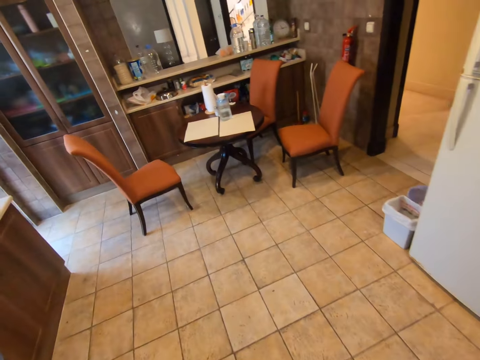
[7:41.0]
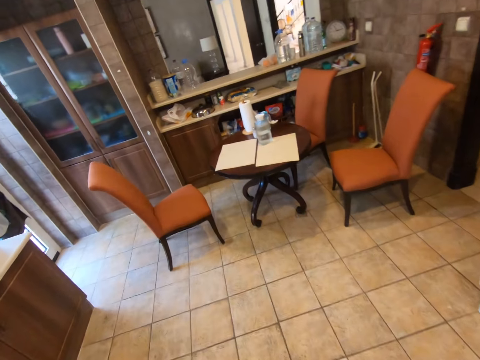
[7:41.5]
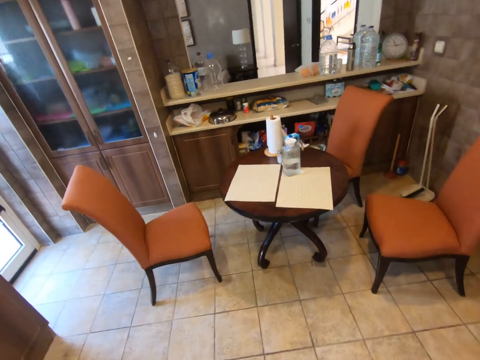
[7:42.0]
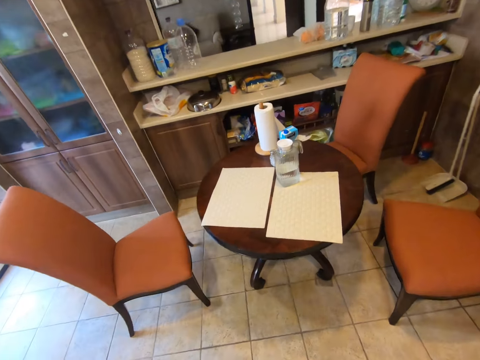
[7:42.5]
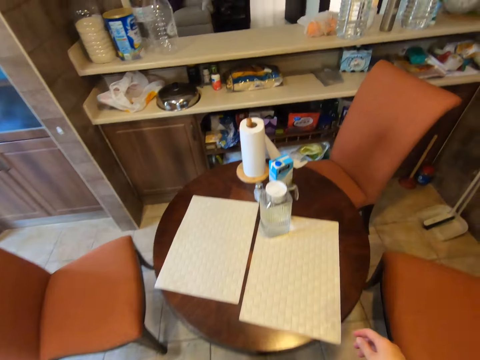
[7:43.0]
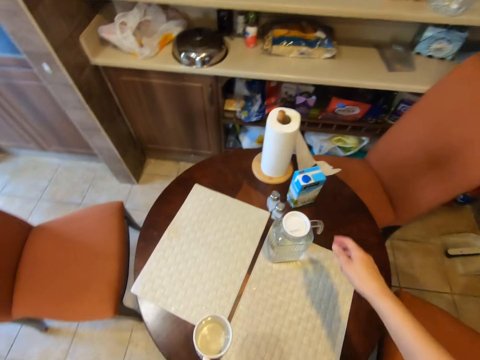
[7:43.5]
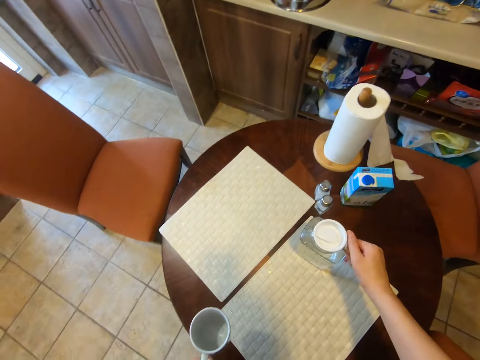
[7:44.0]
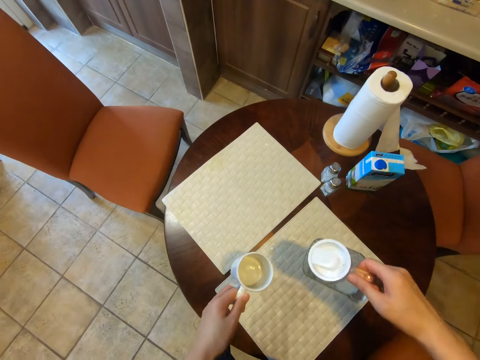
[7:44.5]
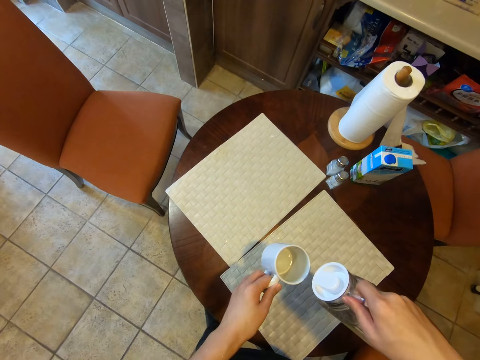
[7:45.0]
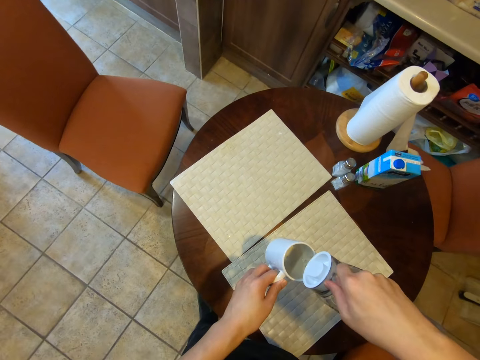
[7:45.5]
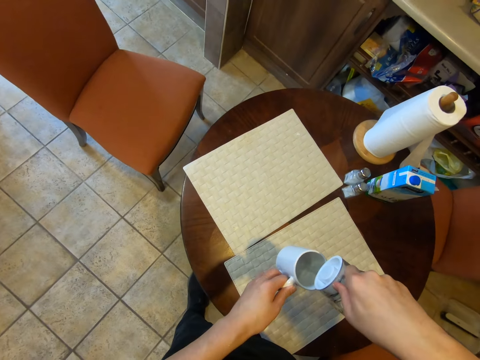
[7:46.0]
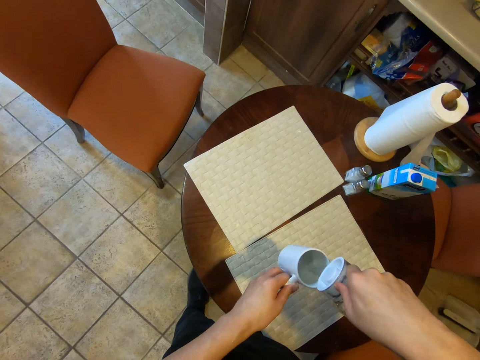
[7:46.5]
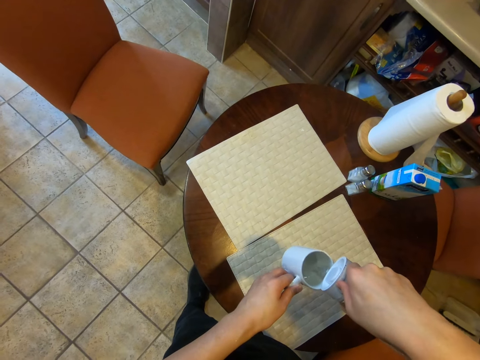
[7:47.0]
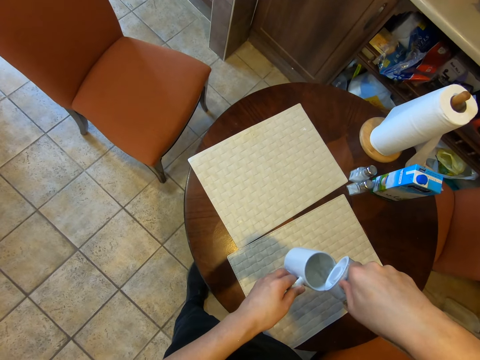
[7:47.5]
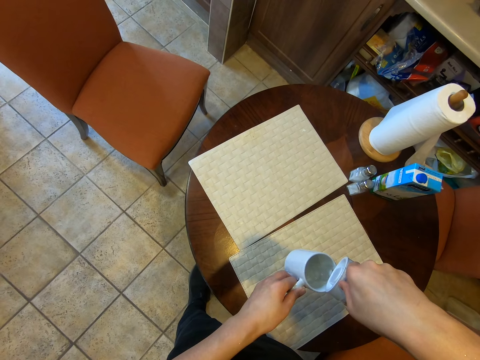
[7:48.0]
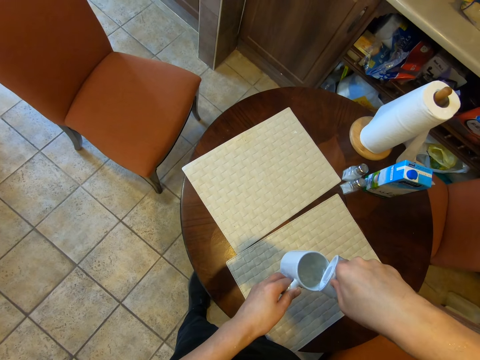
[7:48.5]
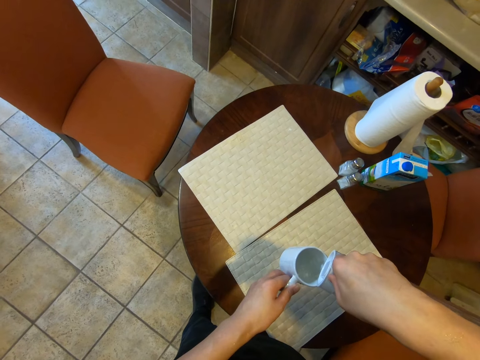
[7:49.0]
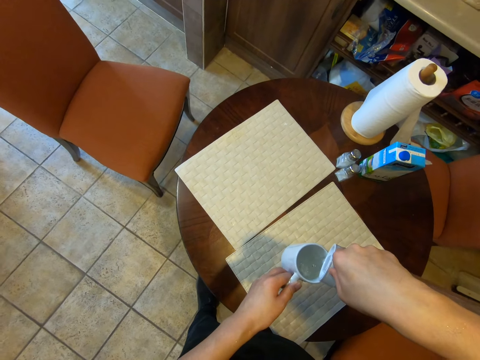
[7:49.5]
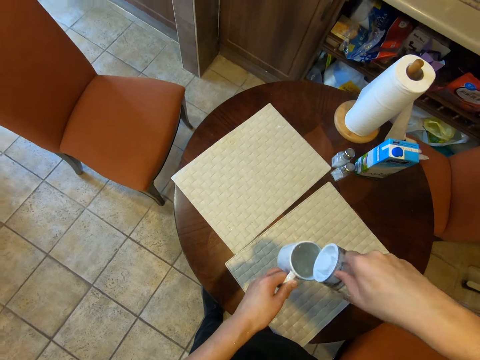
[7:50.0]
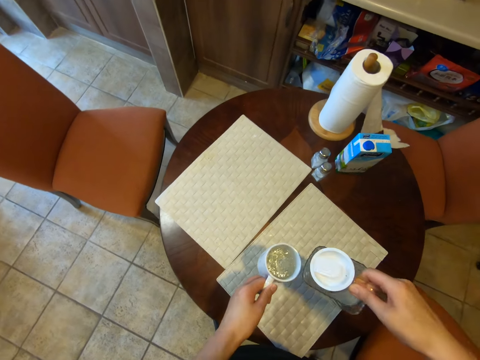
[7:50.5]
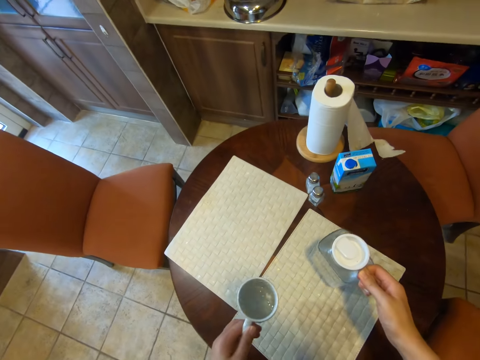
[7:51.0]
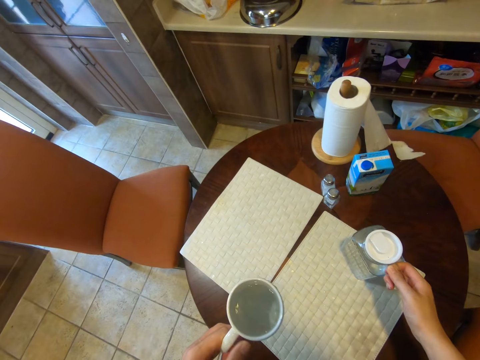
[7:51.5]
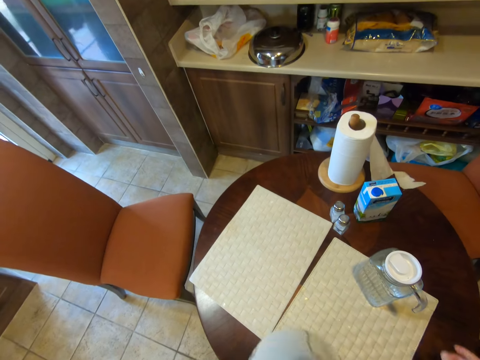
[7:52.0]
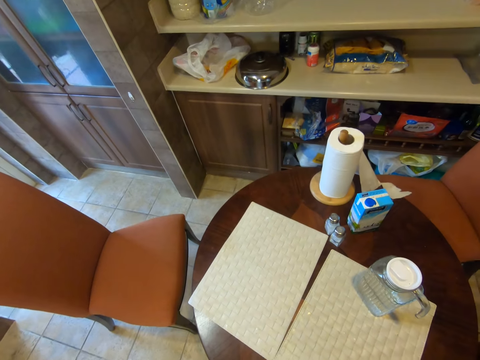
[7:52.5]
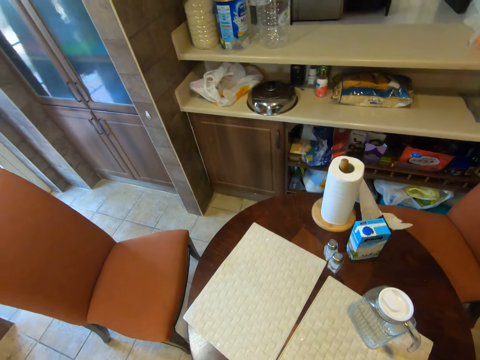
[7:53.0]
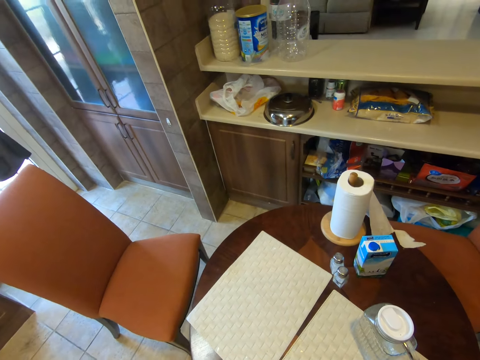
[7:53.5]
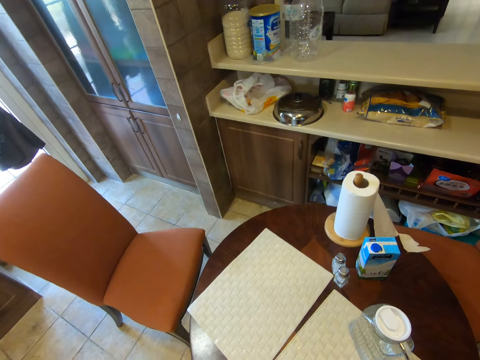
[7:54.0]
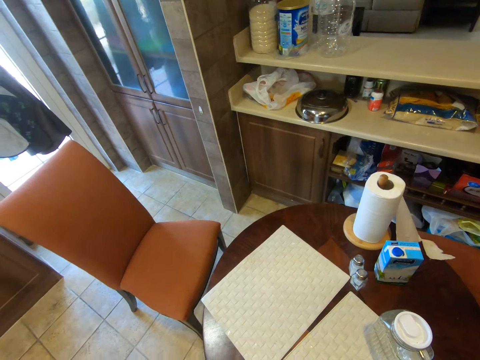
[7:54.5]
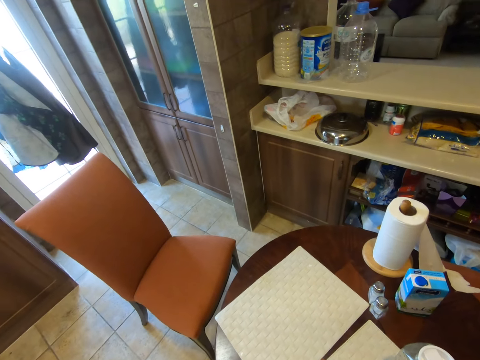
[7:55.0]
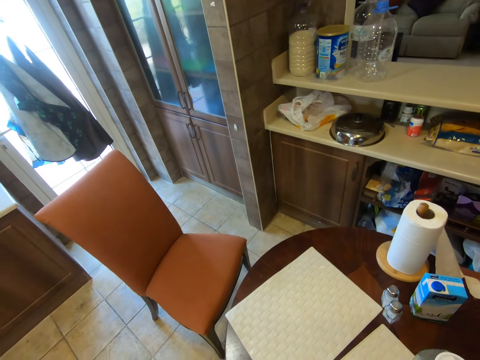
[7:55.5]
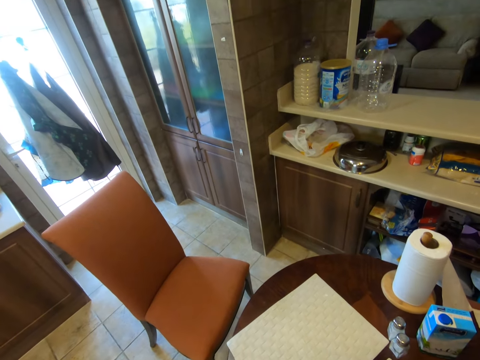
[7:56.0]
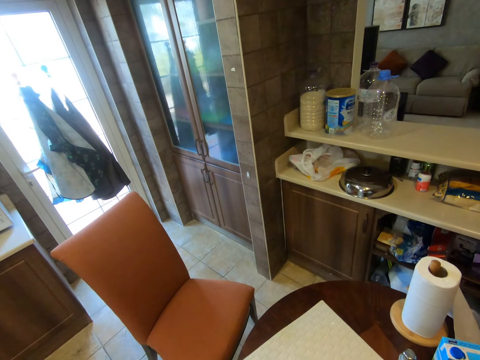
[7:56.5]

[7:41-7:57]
The camera wearer walks towards the dining table. He picks up a jug of water from the dining table with his right hand. He pours water from the jug into the mug. He puts the jug of water on the table. He drops the mug on the table. He drinks from the mug.

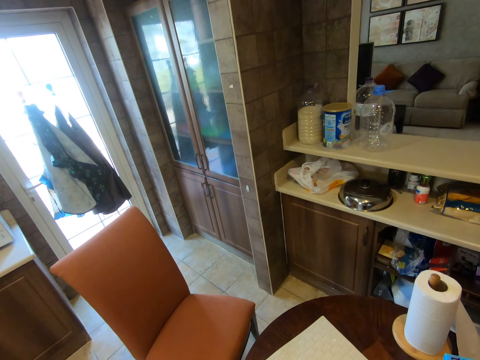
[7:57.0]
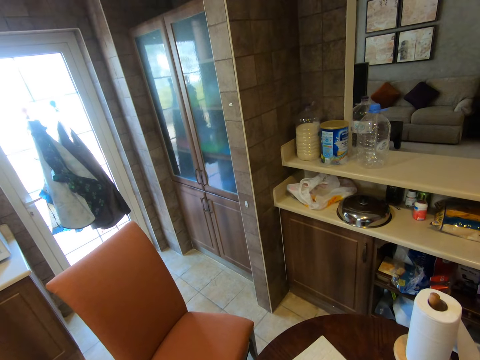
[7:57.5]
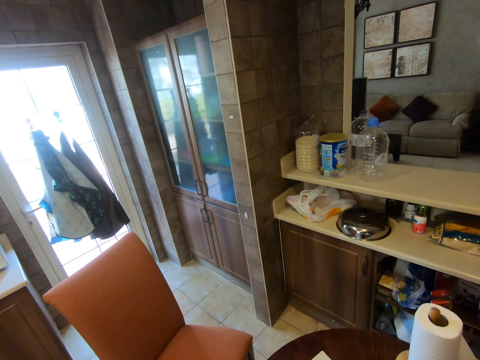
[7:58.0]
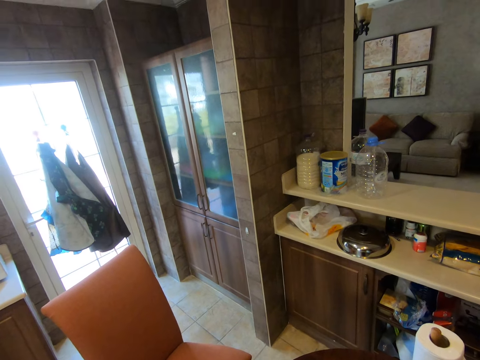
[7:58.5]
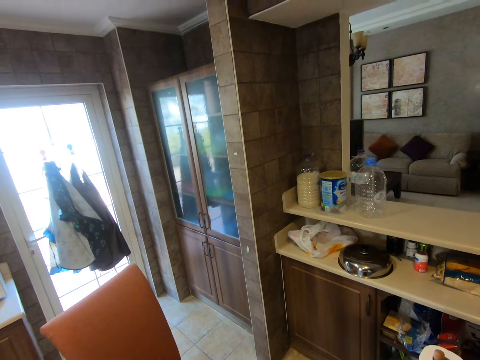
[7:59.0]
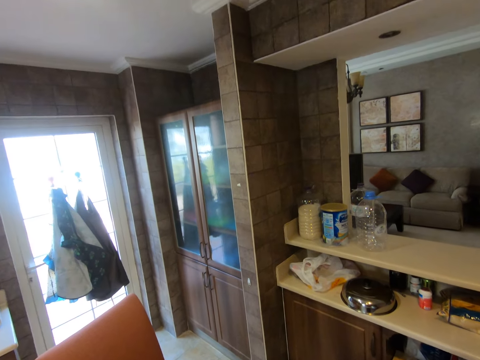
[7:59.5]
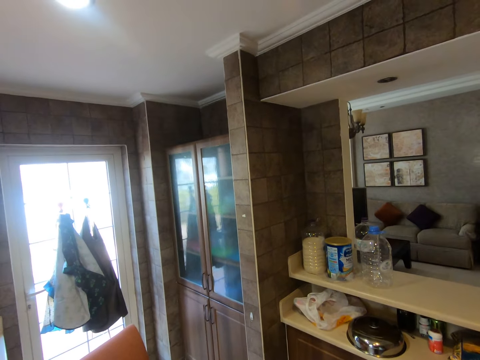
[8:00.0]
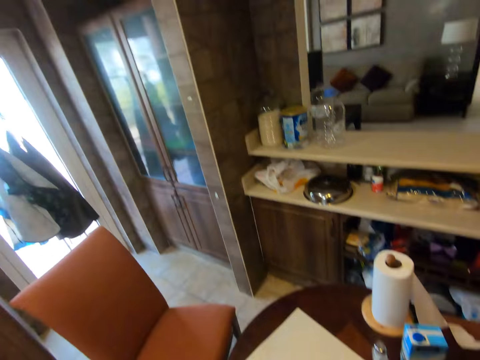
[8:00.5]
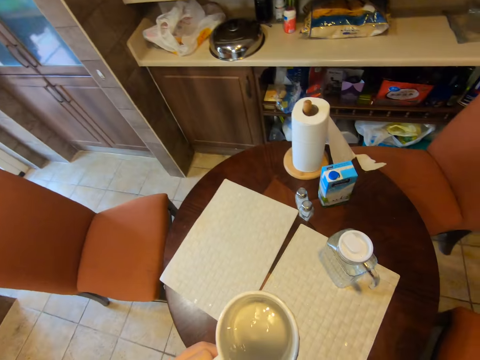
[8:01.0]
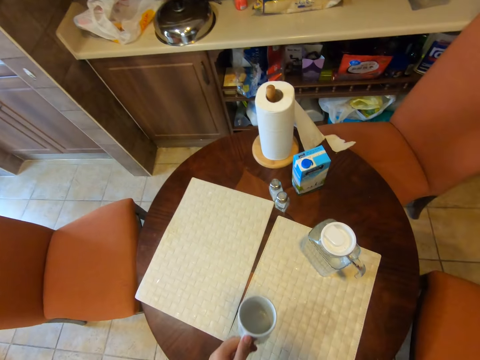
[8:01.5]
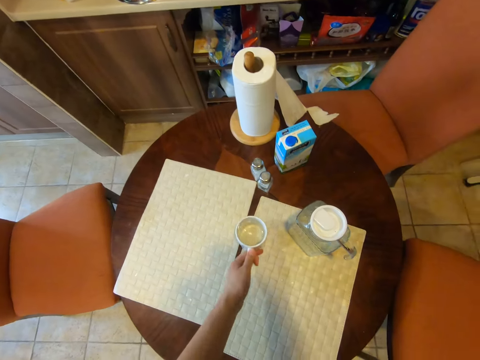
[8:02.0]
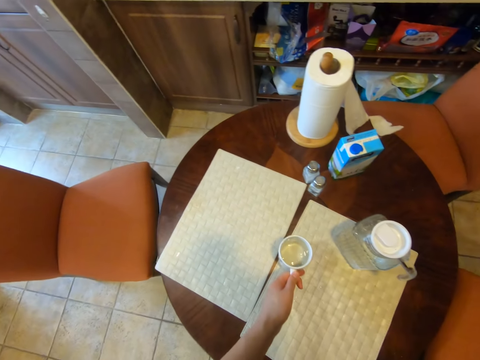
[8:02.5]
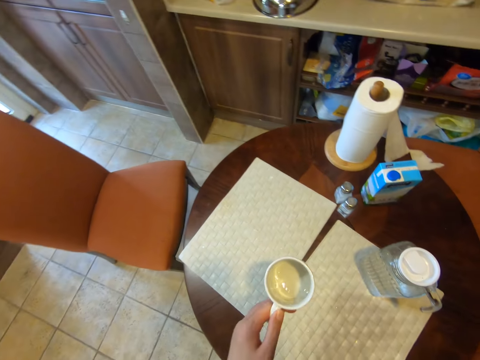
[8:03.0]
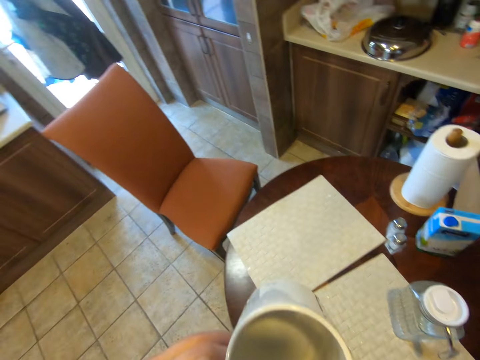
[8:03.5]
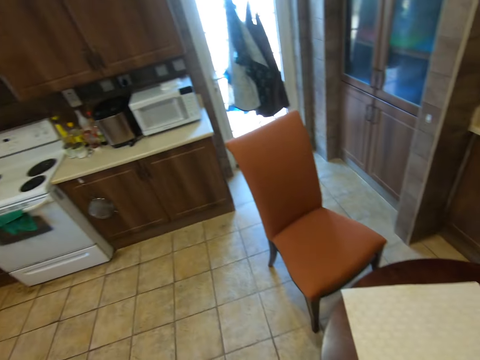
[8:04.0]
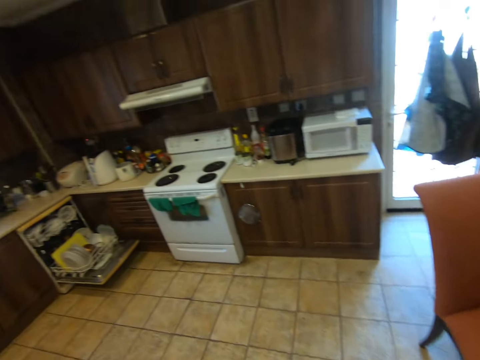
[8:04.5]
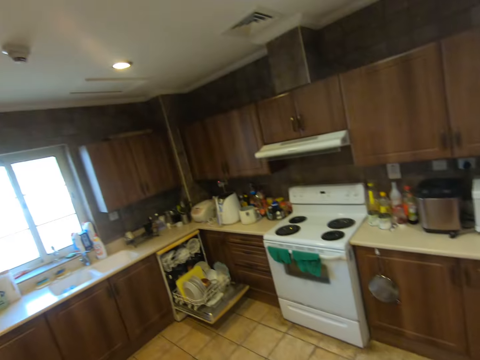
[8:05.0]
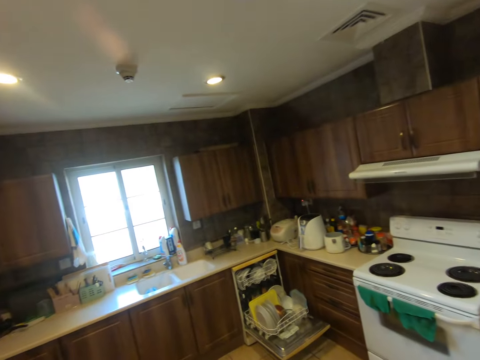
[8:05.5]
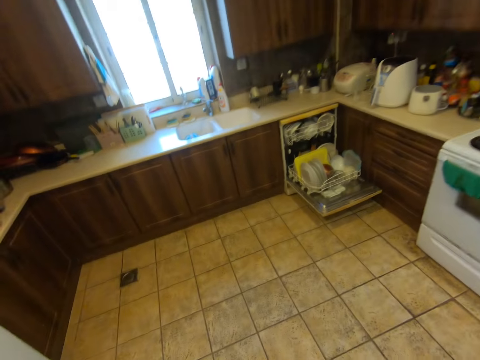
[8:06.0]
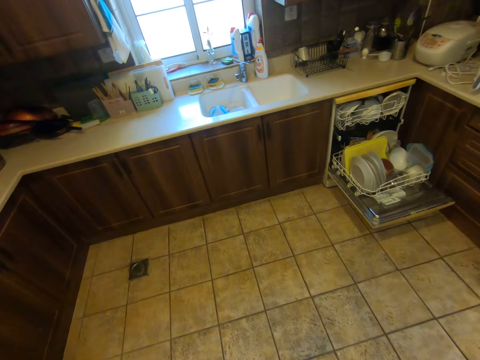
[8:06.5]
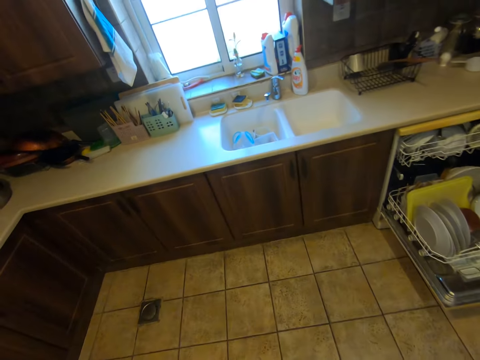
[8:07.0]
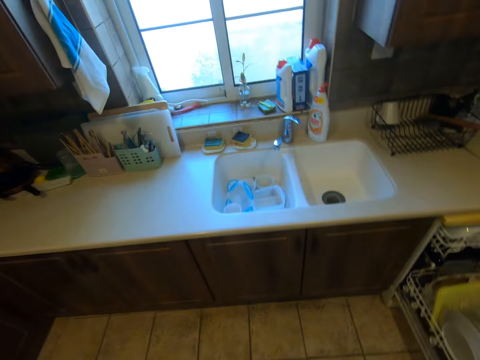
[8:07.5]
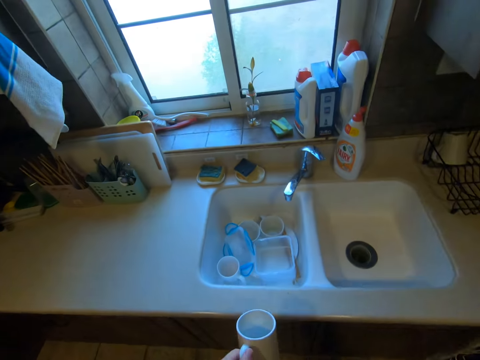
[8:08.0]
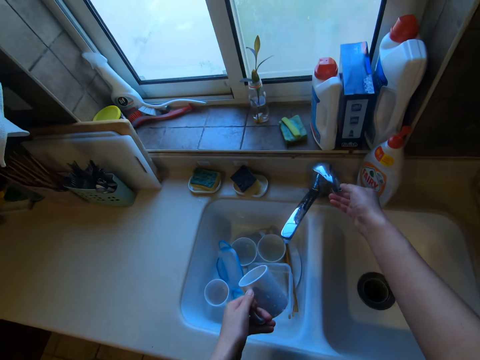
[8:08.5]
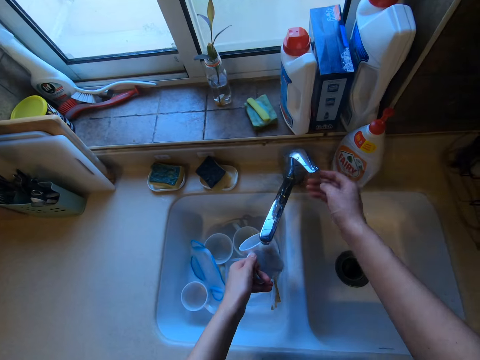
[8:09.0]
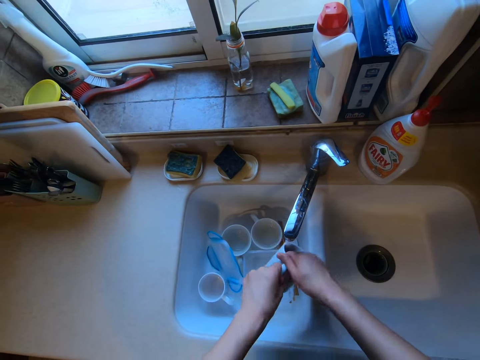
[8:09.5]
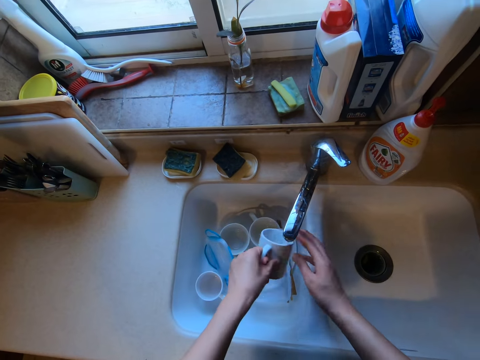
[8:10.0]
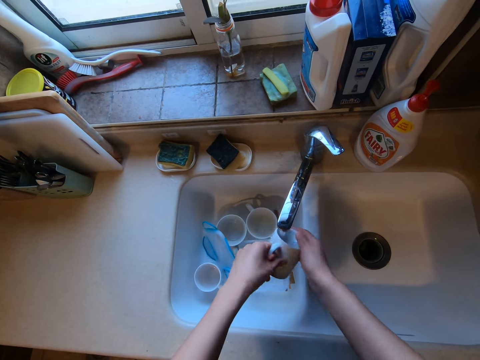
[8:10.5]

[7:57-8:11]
The camera wearer puts the cup on the table. He walks to the sink with the cup. He opens a faucet with his right hand. He rinses the cup in the sink with both hands.
